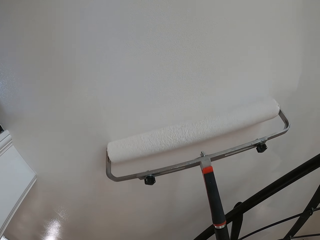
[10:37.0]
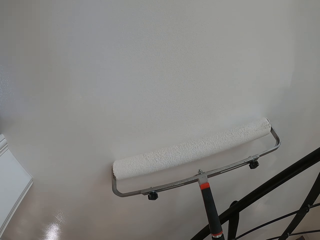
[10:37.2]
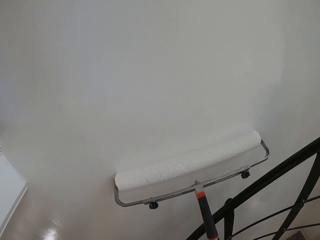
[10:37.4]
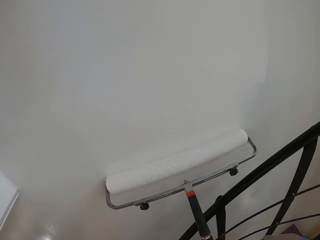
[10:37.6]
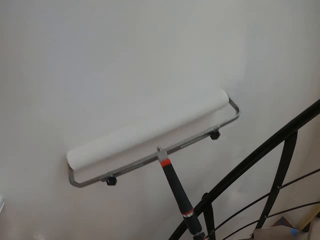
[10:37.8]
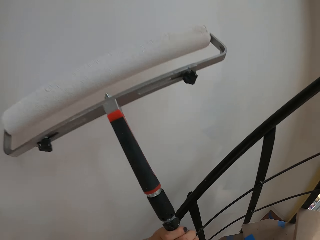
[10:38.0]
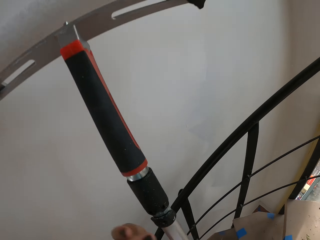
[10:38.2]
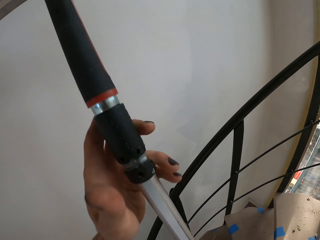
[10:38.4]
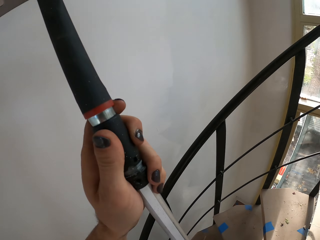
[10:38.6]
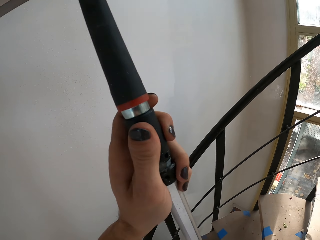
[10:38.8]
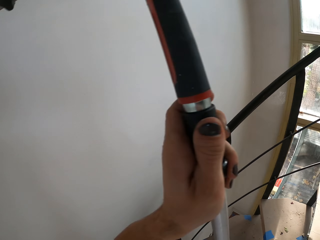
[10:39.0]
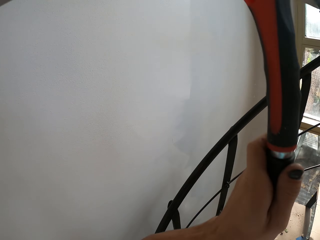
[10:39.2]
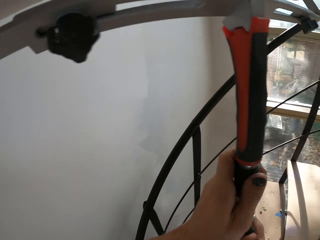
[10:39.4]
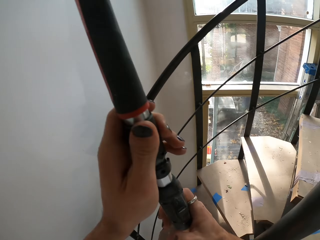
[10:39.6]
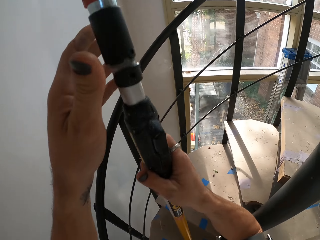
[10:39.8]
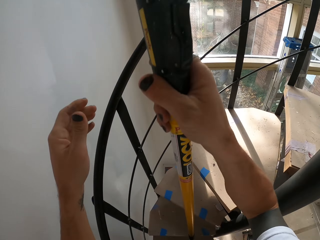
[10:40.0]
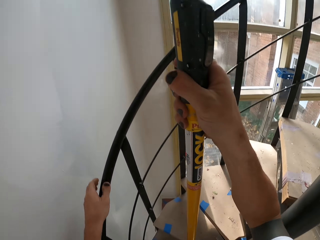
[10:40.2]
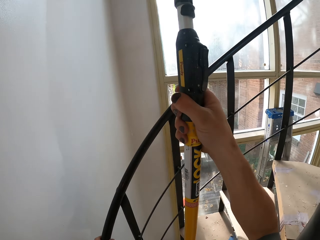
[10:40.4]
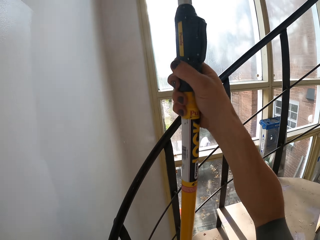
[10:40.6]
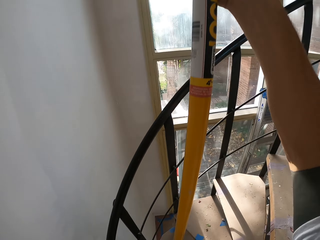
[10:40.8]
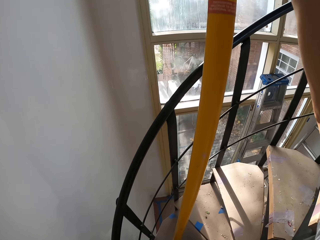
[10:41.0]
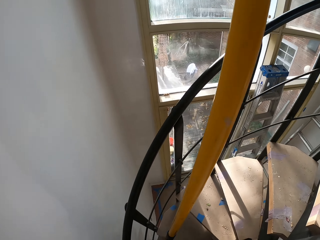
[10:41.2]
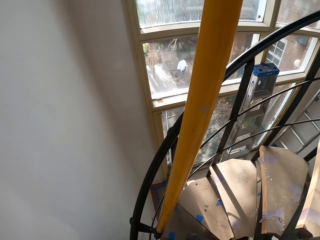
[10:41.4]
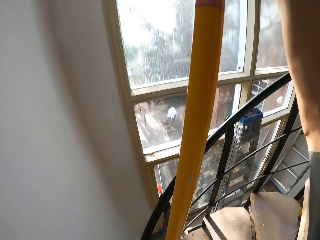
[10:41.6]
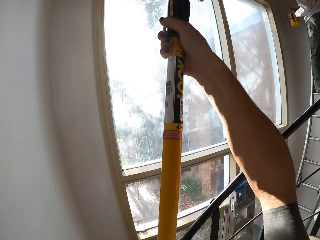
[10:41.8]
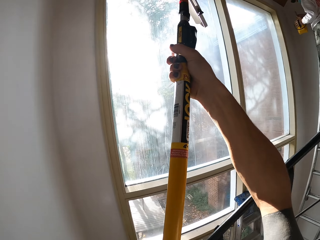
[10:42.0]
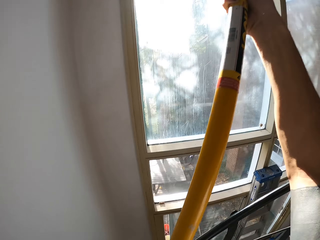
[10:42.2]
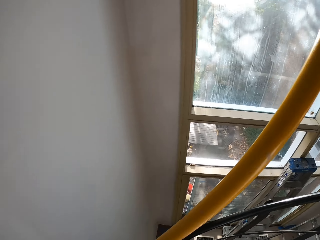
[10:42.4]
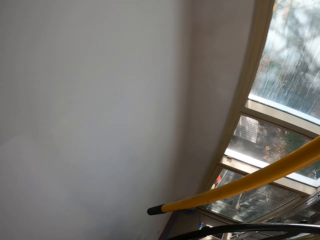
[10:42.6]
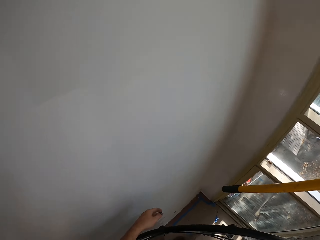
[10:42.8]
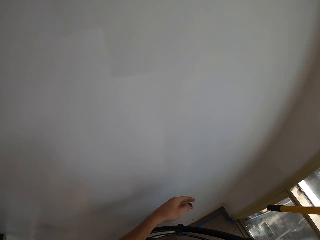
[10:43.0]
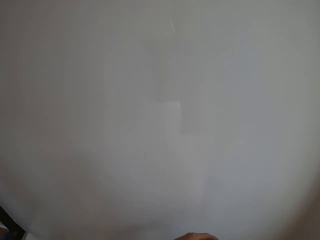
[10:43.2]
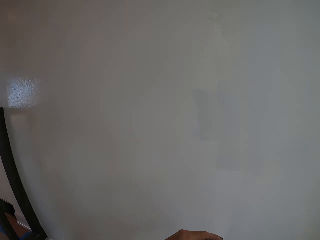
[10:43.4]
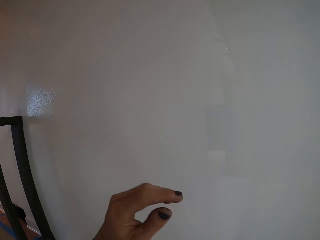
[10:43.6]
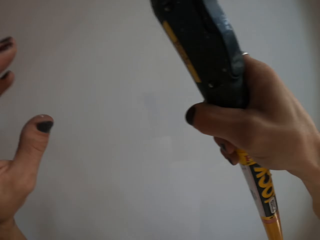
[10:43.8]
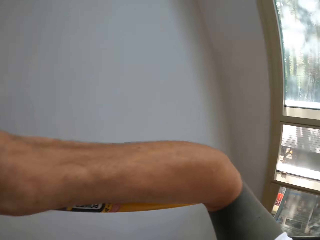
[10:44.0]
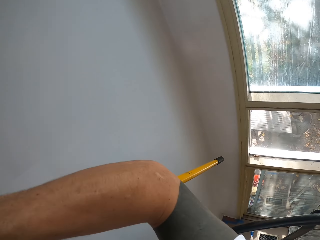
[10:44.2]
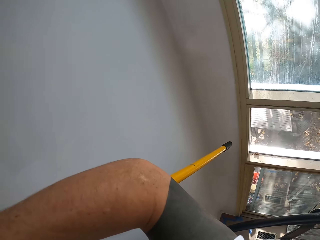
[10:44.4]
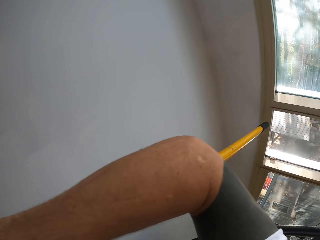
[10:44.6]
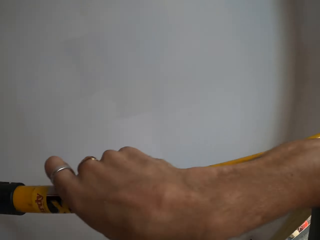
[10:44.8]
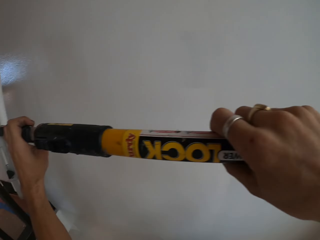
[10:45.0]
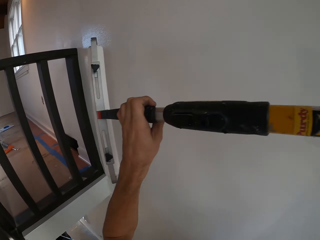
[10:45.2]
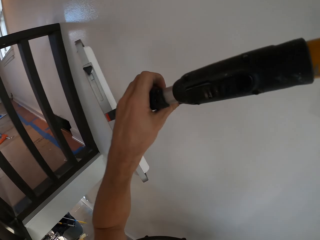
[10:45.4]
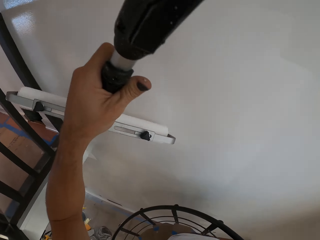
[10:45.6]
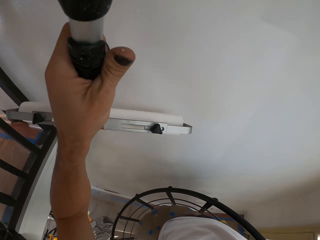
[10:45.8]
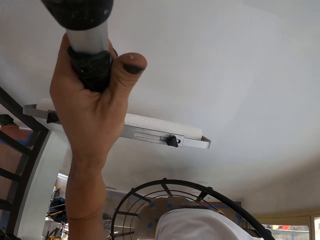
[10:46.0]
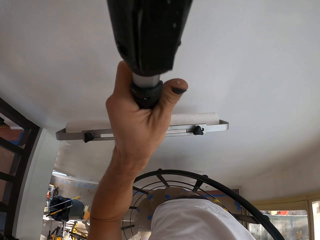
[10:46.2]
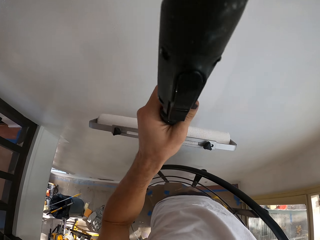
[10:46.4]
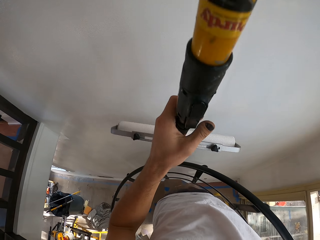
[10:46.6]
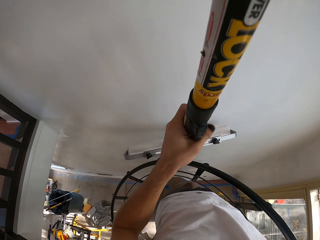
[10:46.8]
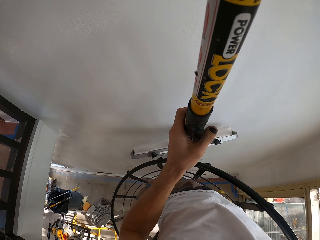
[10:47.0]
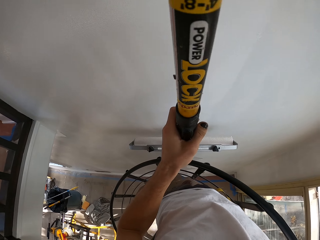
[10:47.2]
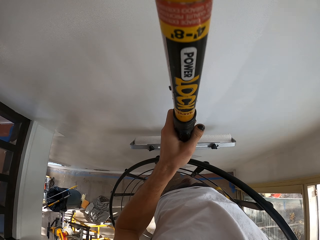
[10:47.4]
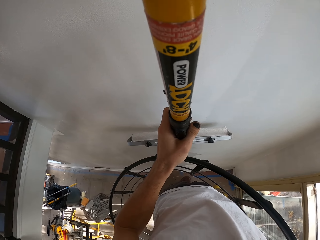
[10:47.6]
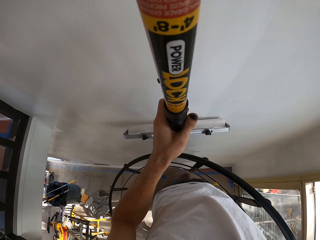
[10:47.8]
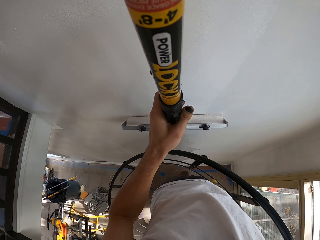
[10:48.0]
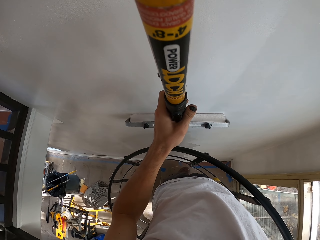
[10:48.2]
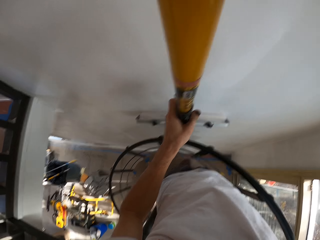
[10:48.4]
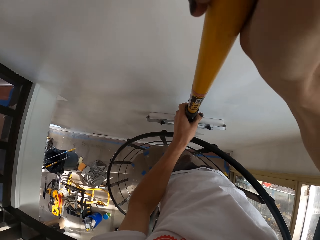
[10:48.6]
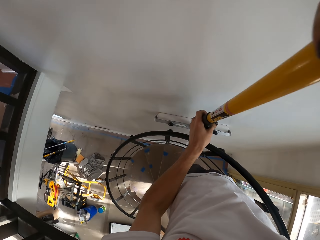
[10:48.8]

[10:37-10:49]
The camera wearer adjusts the roller brush. They turn the roller upside down.

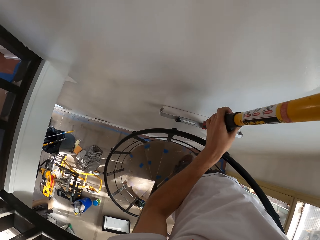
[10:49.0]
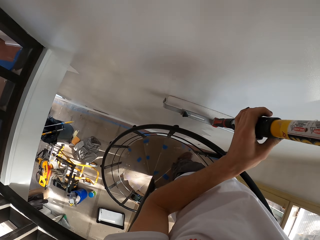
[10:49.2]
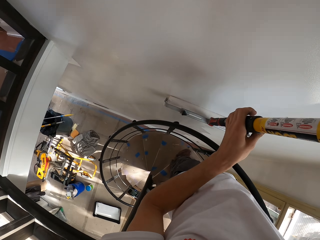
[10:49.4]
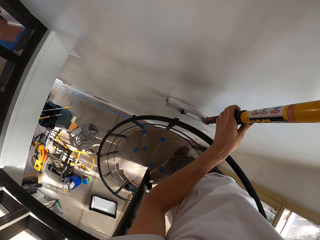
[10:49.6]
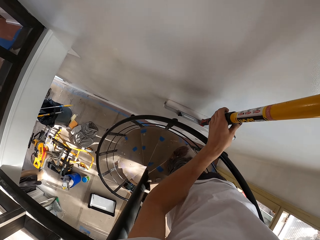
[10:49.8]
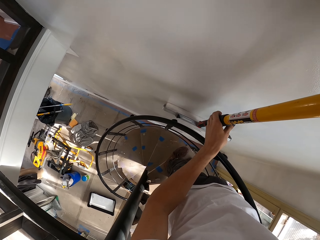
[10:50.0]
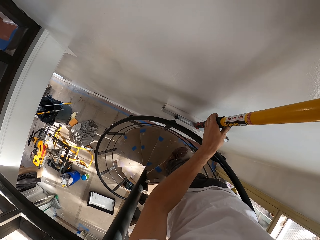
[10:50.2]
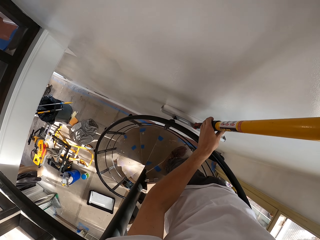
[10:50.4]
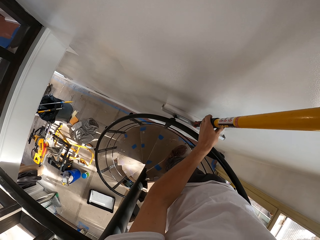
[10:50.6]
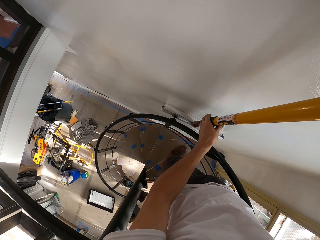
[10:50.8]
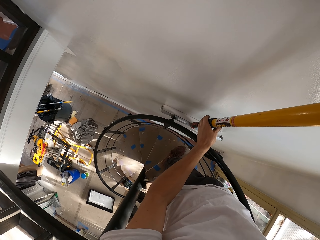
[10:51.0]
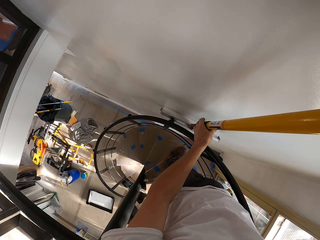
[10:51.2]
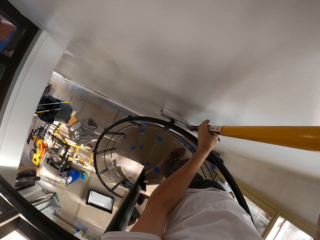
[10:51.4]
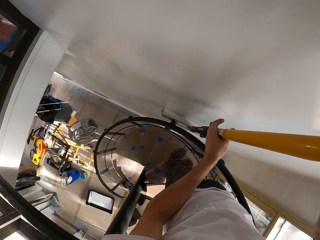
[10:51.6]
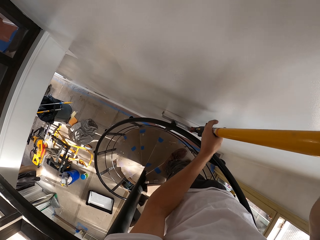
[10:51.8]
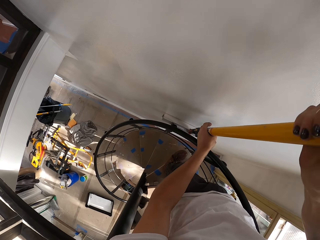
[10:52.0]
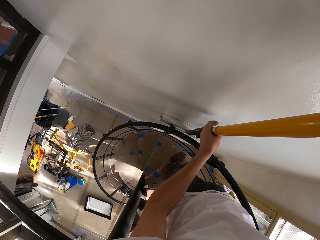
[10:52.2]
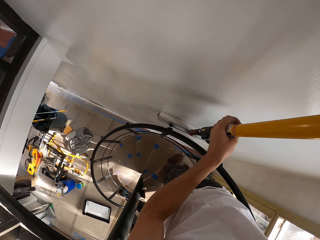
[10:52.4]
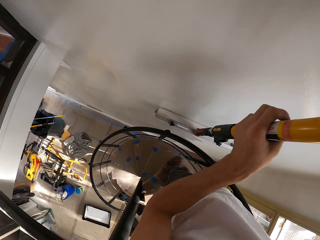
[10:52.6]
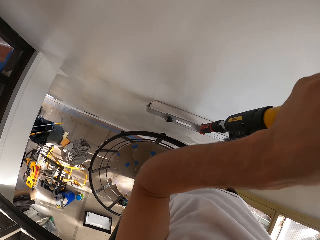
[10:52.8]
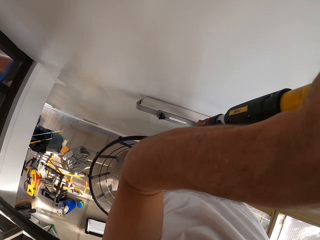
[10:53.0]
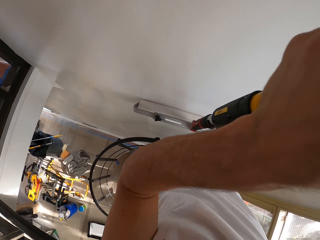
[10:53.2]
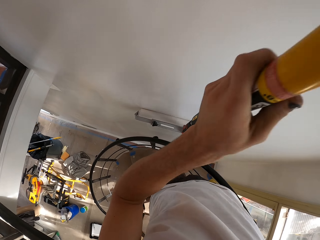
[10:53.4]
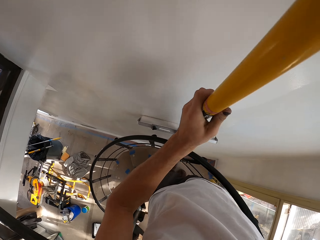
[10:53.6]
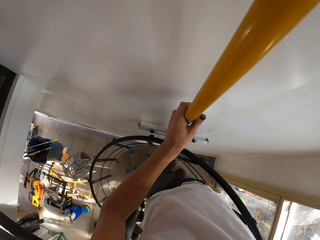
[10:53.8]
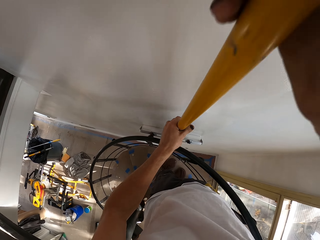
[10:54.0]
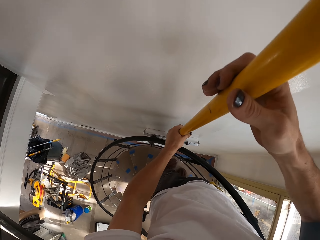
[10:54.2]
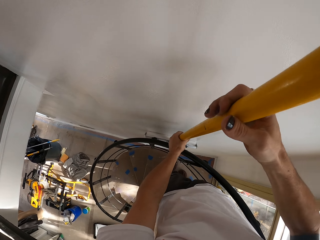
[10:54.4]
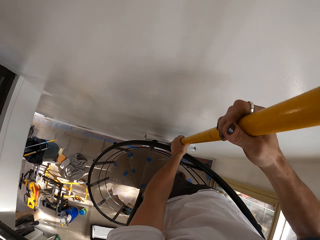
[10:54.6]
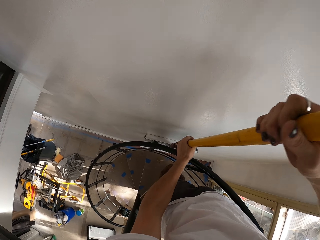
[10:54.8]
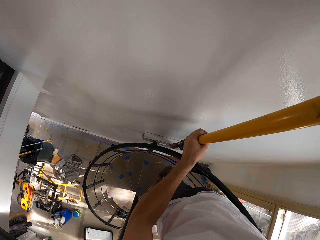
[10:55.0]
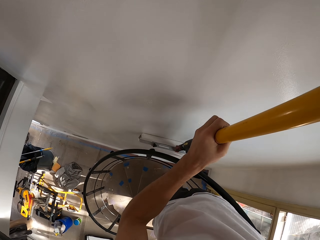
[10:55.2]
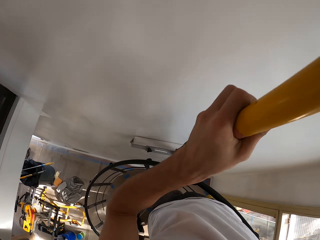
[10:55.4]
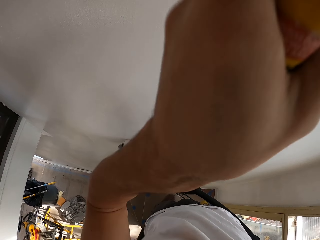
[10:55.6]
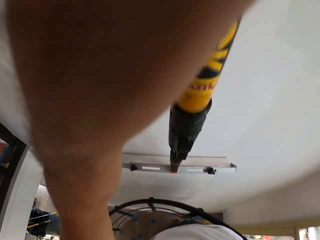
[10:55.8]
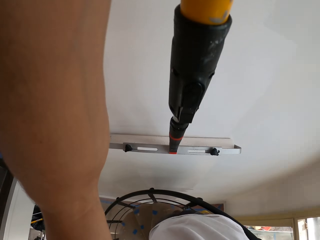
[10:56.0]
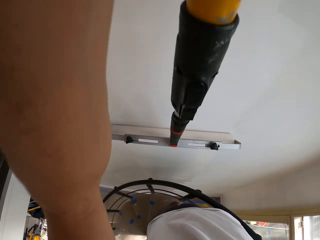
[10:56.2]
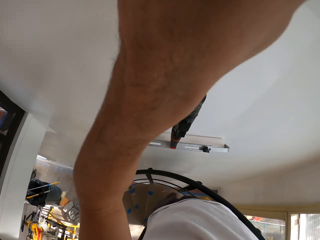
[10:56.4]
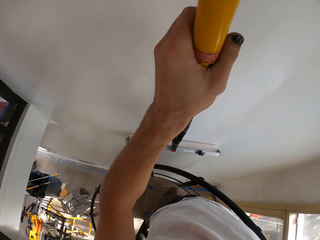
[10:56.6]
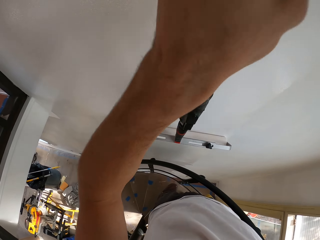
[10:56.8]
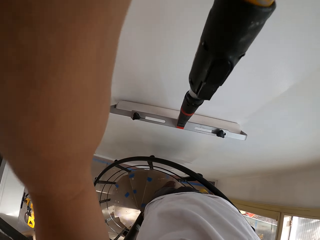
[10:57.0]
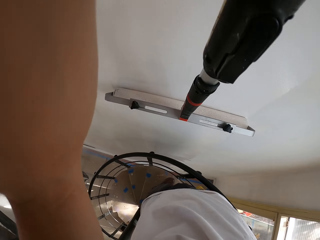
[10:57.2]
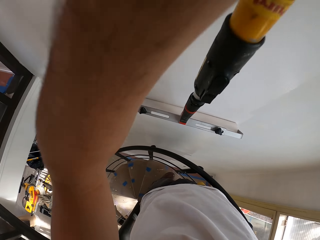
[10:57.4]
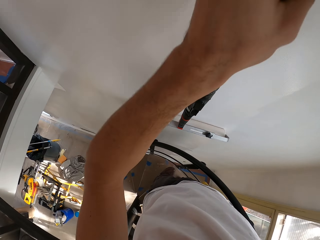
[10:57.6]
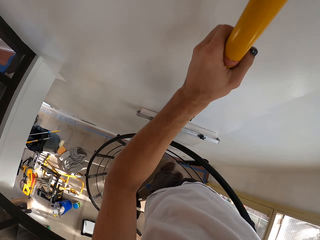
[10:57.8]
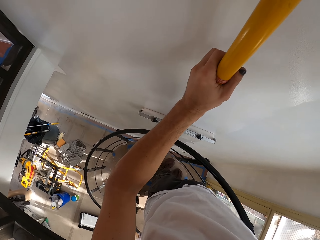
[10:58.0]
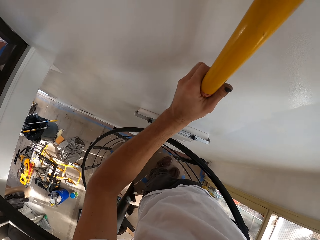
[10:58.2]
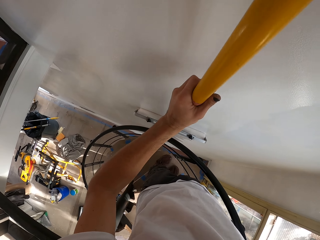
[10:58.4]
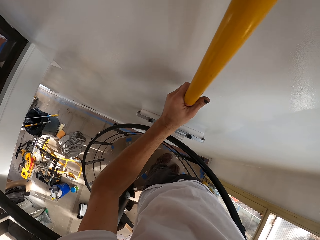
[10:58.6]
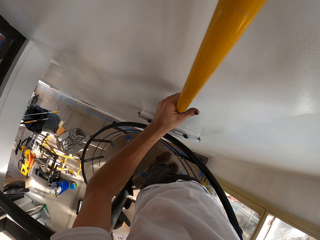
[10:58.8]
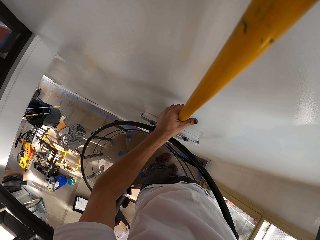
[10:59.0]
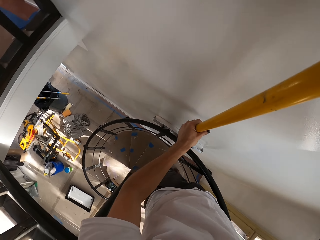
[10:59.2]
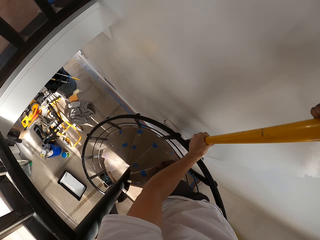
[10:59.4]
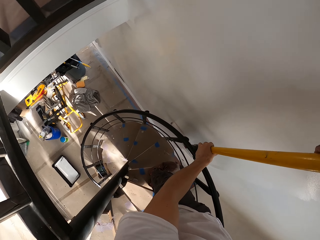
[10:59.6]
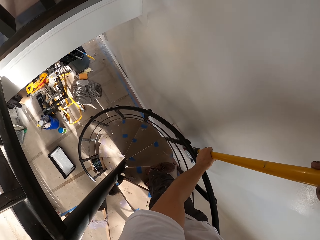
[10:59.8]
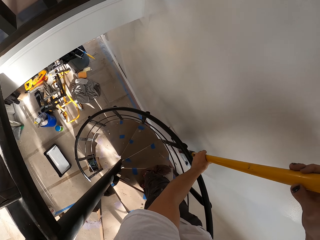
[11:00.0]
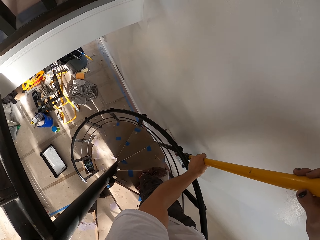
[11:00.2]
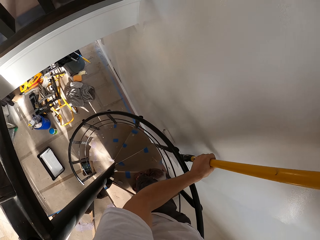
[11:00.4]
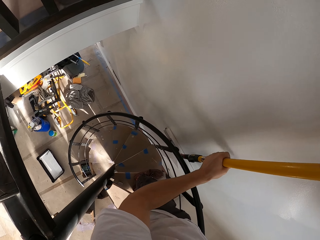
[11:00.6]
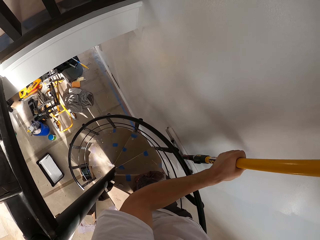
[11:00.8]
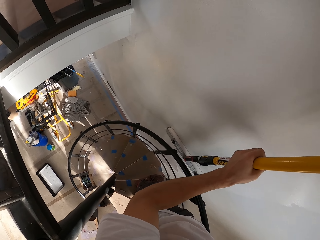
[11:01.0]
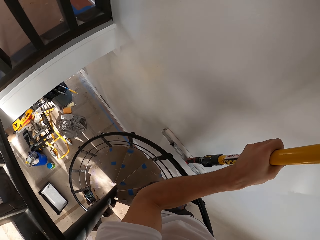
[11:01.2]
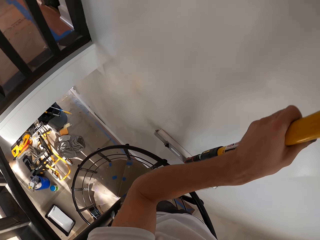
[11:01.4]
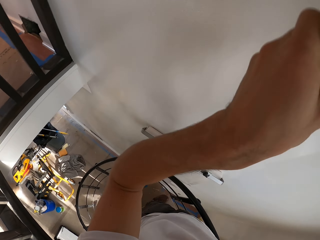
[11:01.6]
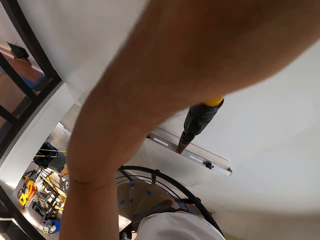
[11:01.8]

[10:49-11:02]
The camera wearer paints the wall with the roller.
